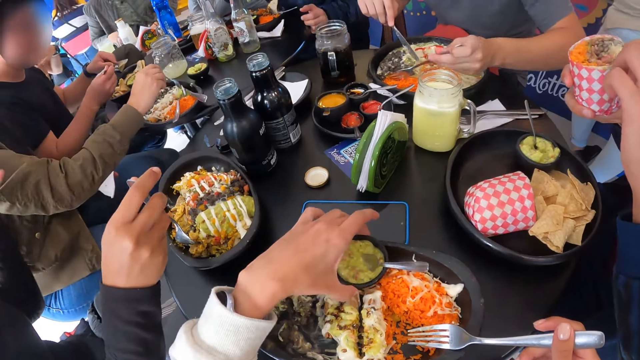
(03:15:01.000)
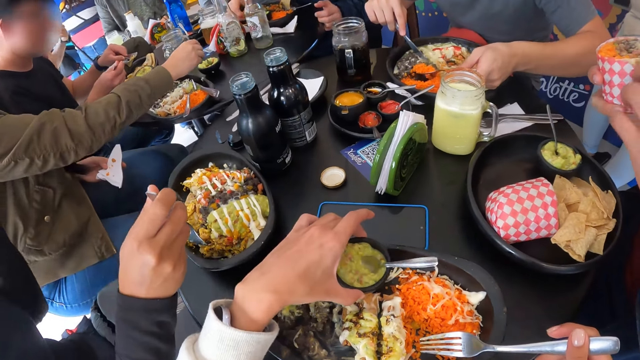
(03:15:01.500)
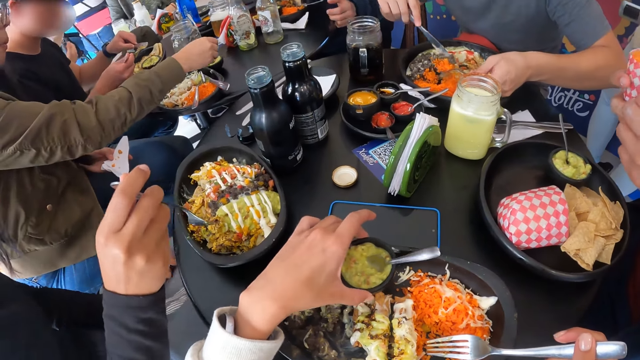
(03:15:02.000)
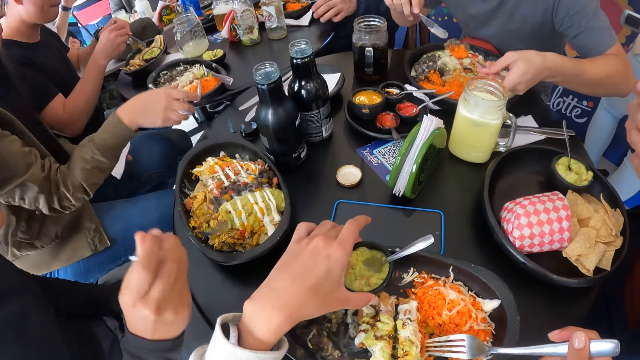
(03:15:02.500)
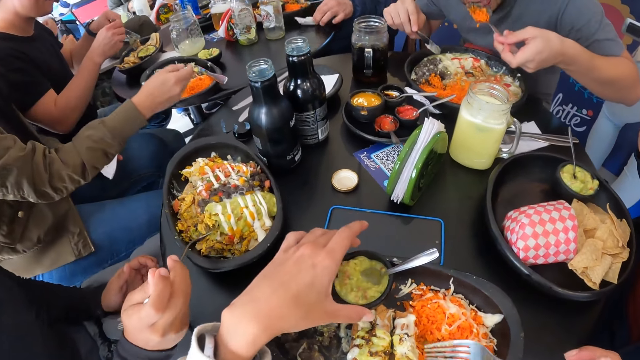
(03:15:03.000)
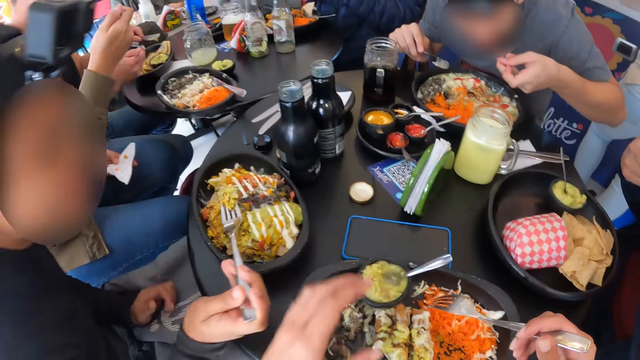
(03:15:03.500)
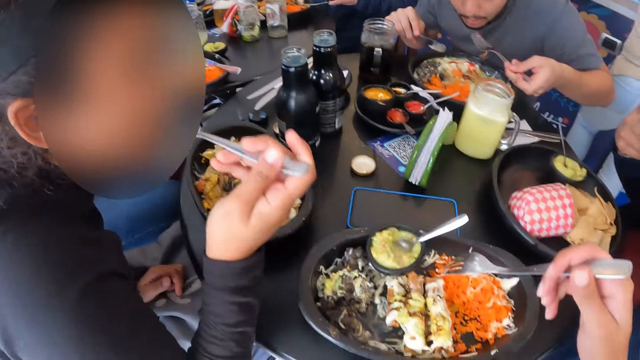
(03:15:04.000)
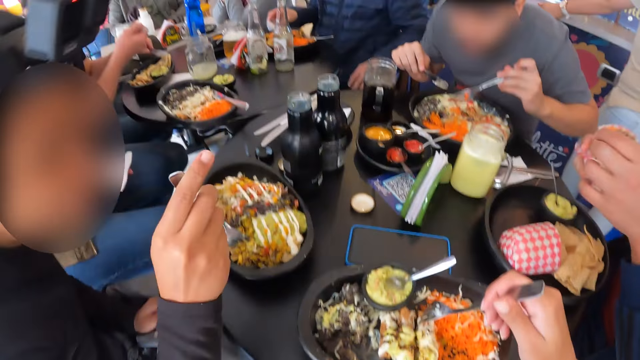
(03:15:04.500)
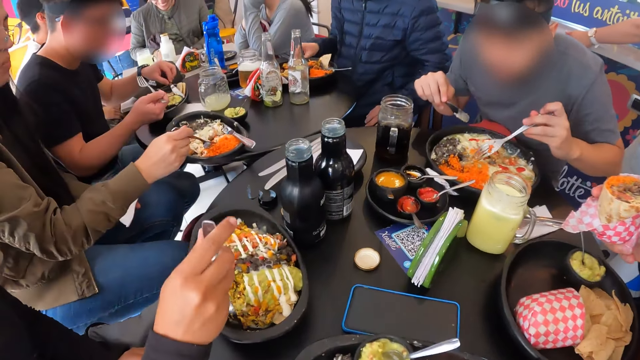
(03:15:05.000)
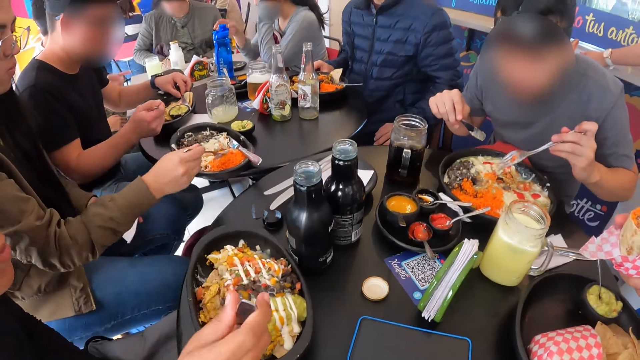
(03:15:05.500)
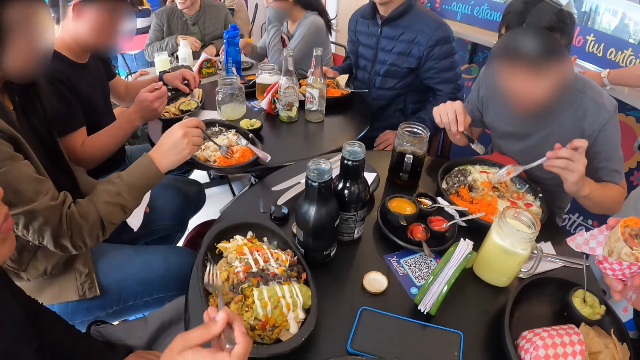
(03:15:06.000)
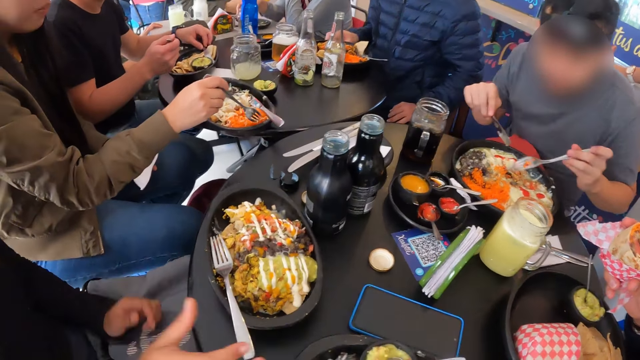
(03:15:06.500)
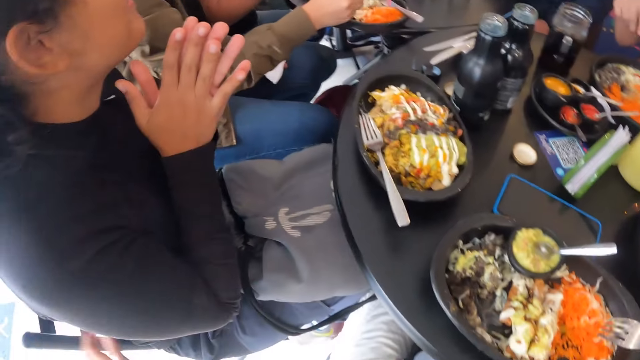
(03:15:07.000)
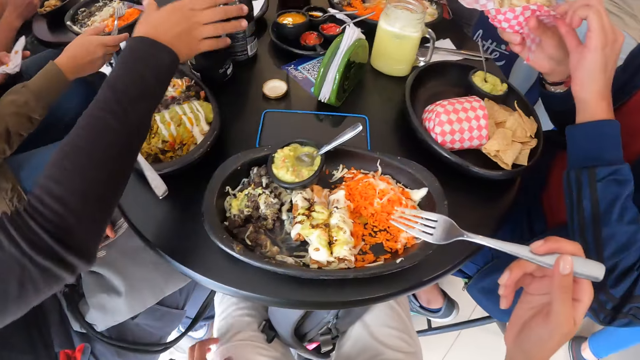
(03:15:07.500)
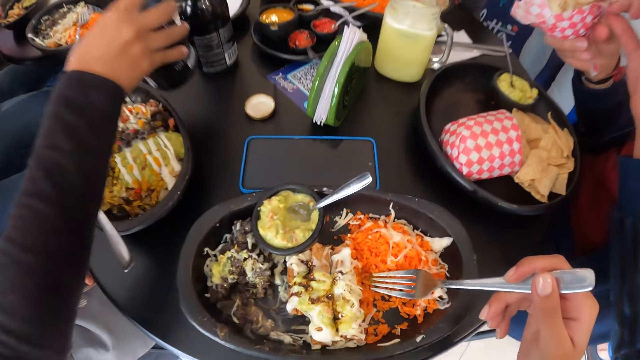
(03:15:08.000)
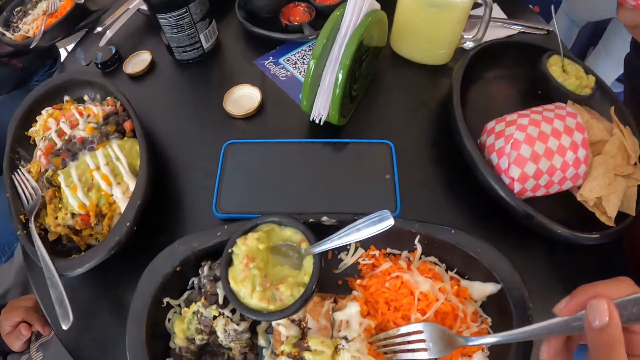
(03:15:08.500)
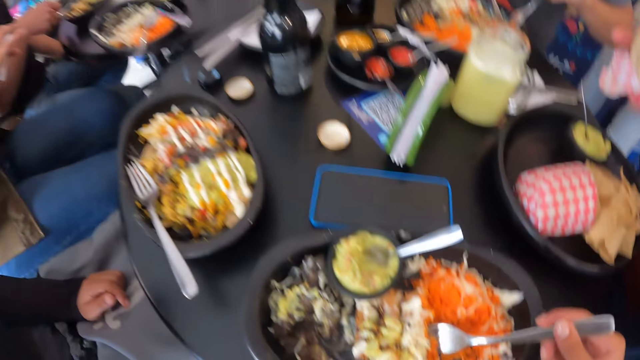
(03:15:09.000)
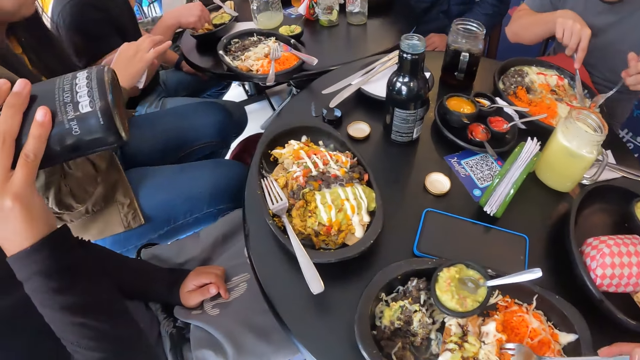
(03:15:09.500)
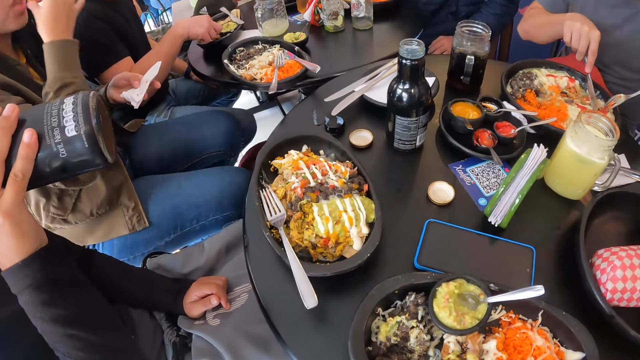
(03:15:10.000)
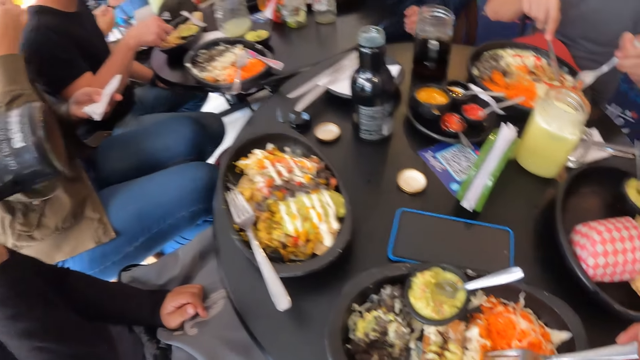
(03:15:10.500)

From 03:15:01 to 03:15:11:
The camera wearer moves a sauce plate in the plate on the table with her left hand. She holds a salad tin. A woman eats food from the plate with the fork in her right hand. The camera wearer uses a fork. The woman drops the fork in her right hand in the plate on the table. The woman picks up the bottle on the table with her right hand. The woman drinks from the bottle in her right hand.

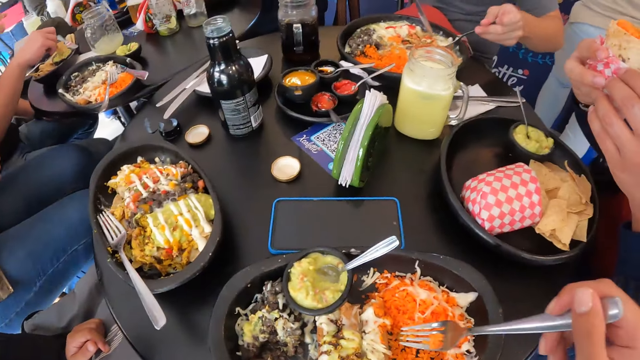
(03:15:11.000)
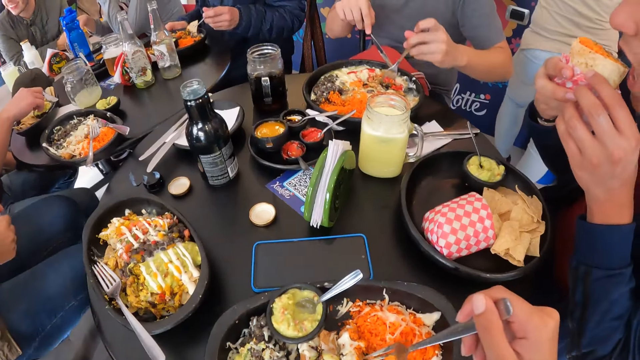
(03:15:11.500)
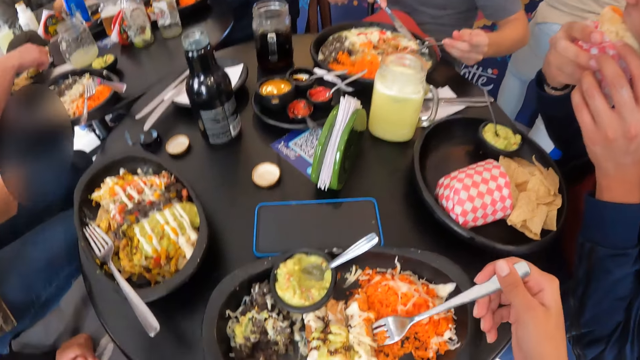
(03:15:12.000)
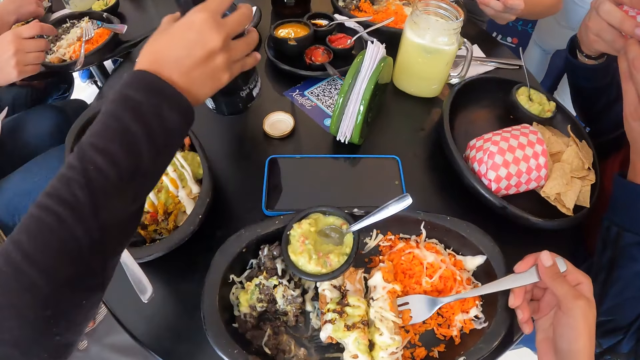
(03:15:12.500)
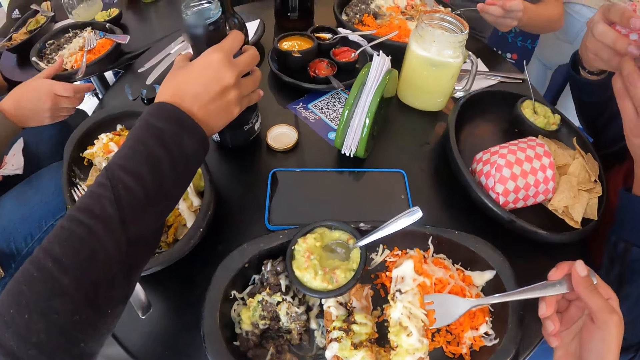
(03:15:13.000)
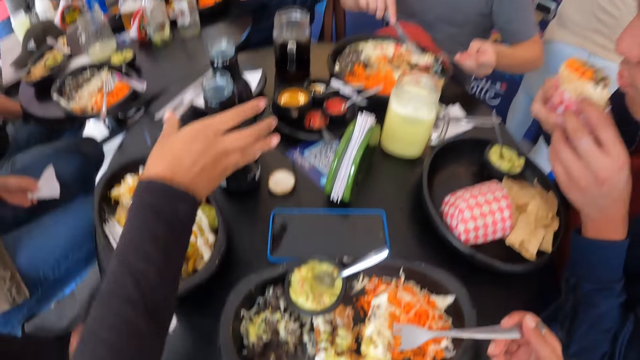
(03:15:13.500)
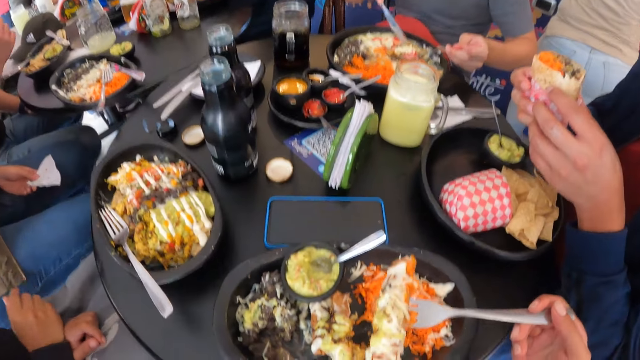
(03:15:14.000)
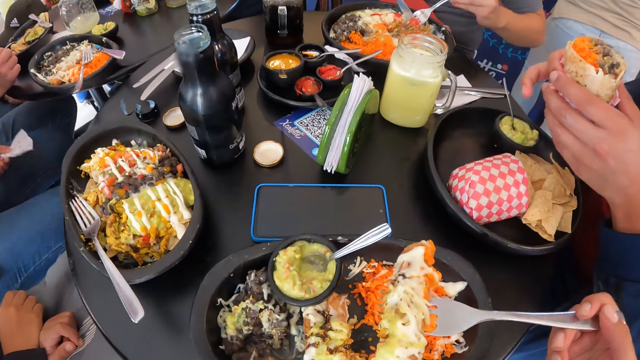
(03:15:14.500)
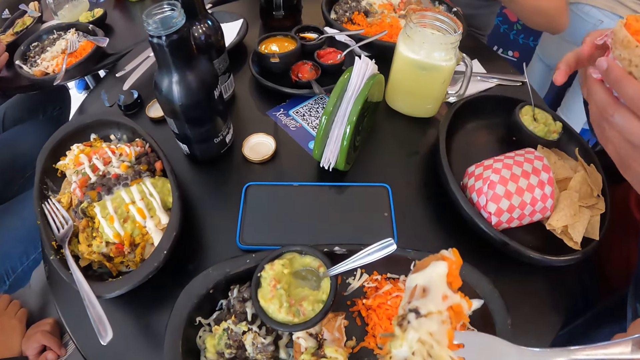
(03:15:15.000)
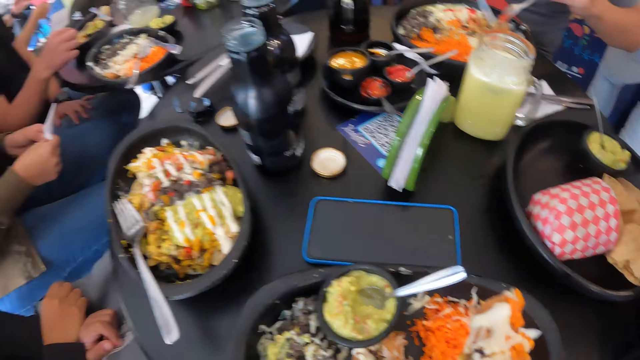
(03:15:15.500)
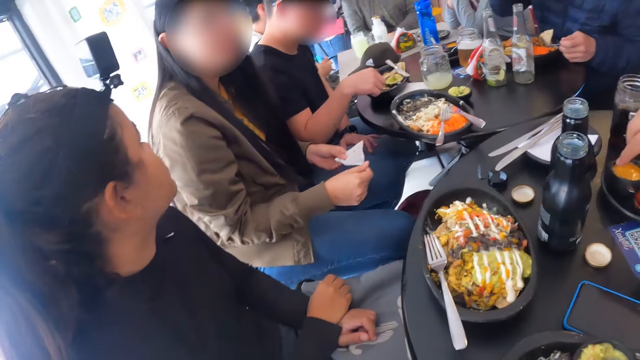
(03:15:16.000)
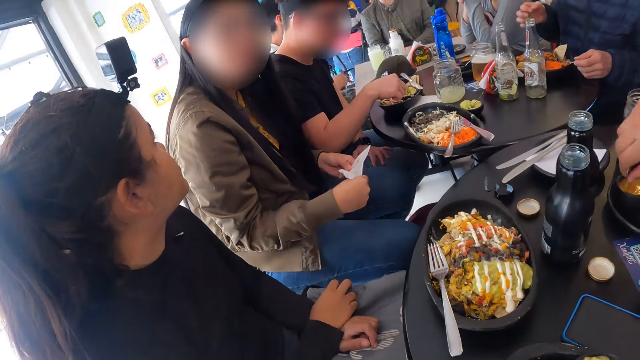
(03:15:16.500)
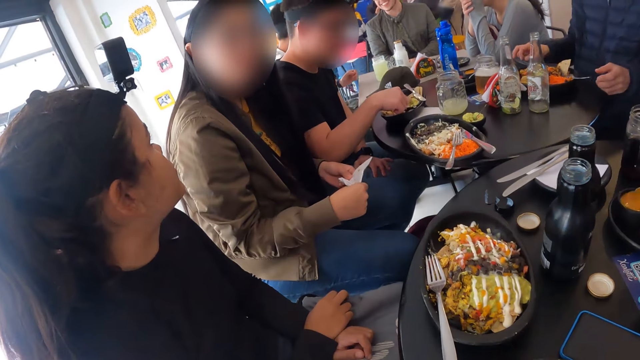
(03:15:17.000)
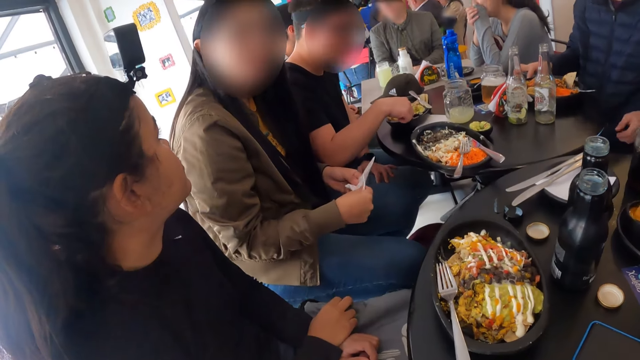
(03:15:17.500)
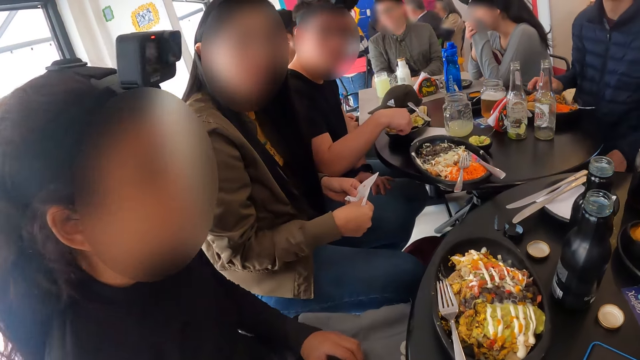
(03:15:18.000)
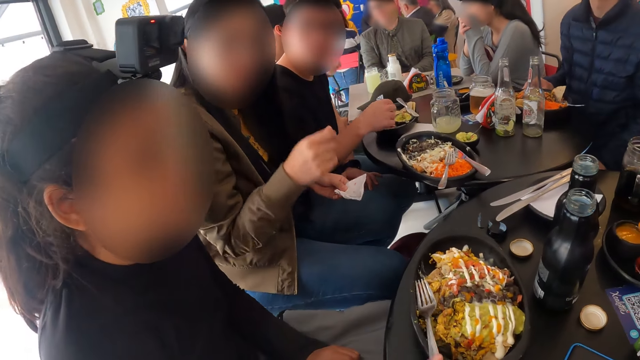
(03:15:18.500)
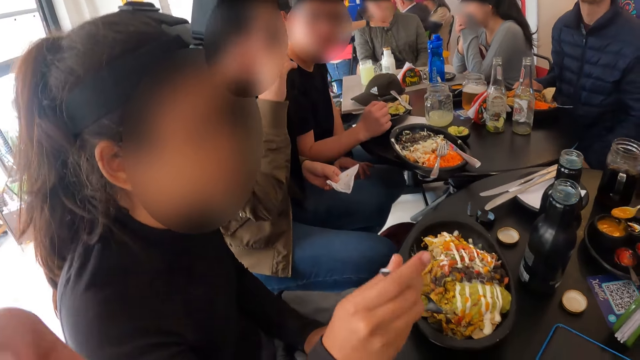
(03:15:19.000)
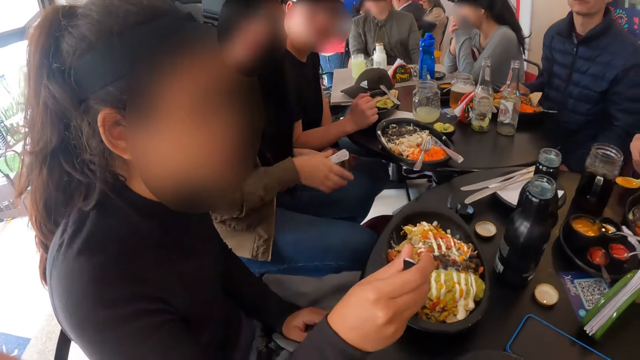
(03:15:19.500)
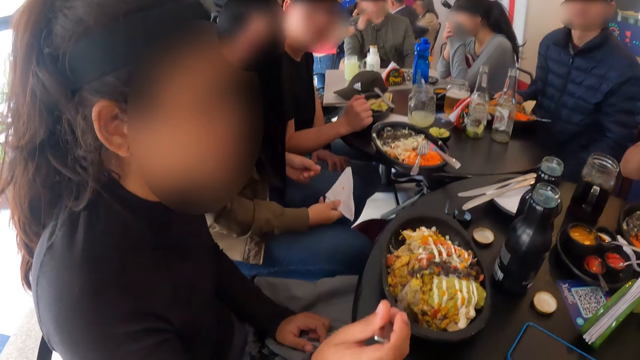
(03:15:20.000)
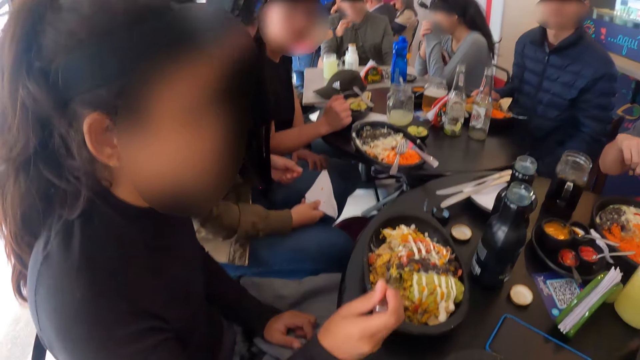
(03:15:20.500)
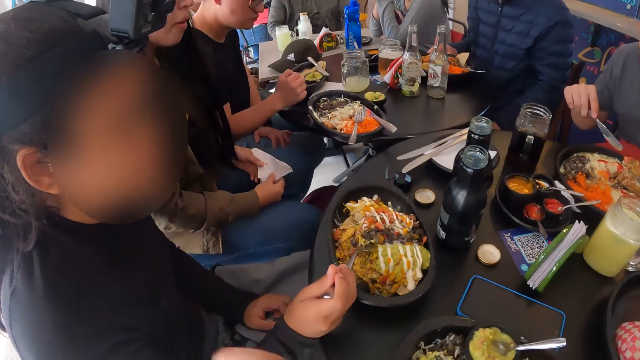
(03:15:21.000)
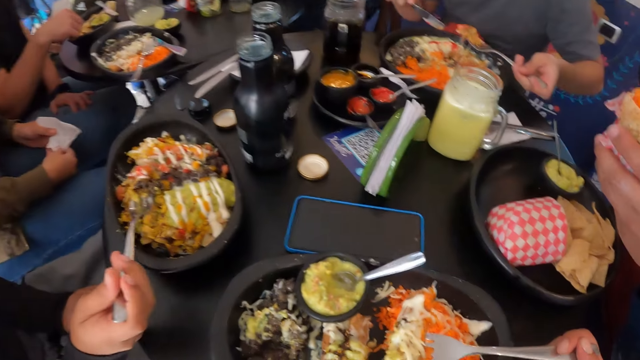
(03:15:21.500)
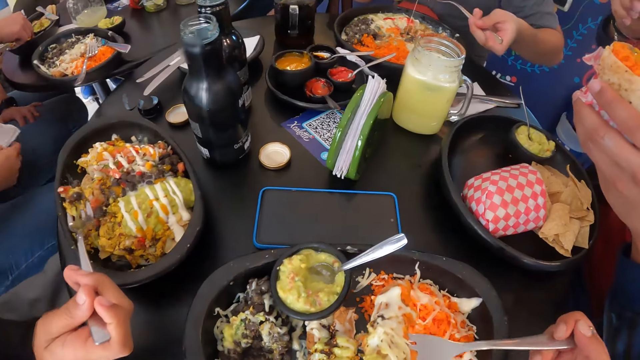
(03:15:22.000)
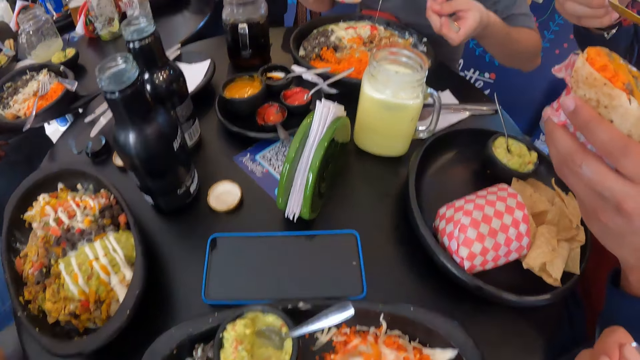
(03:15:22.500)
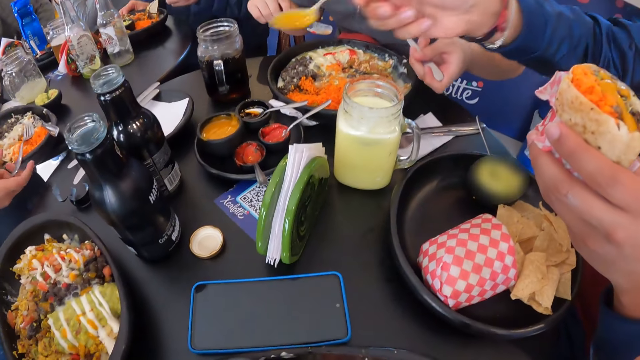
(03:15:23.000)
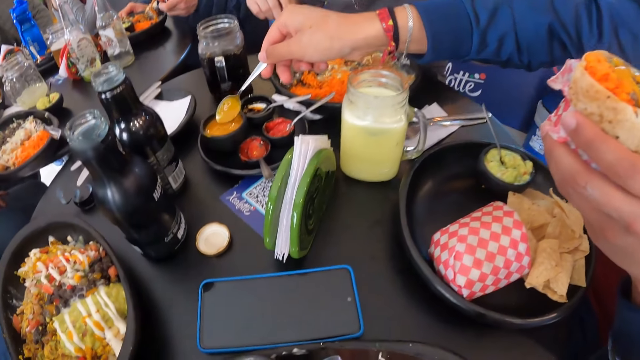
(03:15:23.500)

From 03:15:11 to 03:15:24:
A man eats the food in his right hand. A woman drops the bottle in her right hand on the table. The camera wearer eats food from the plate with the fork in her right hand. The man scoops sauce from a sauce plate on the table with the spoon in his right hand. The camera wearer looks around the place. The woman picks up the fork in the plate with her right hand. The camera wearer touches her face with her left hand. The man pours the sauce in the spoon in his right hand on the food in his left hand. The woman eats food from the plate with the fork in her right hand. The camera wearer eats from the plate.
